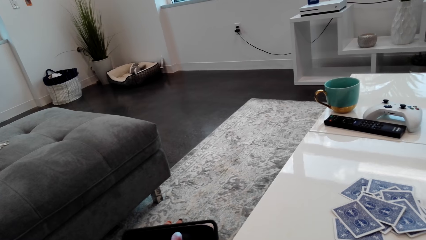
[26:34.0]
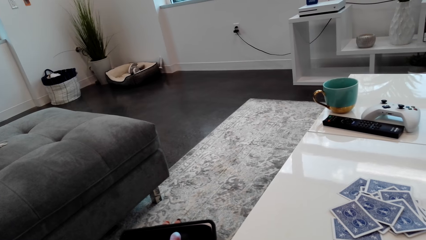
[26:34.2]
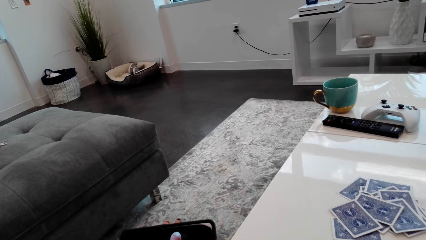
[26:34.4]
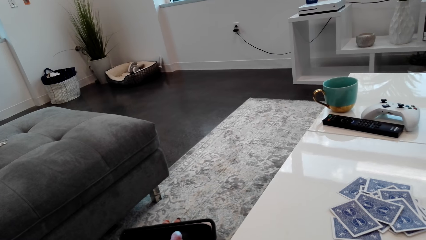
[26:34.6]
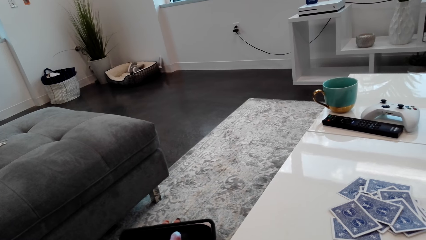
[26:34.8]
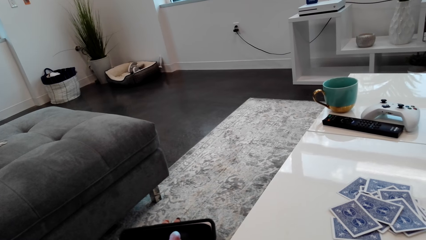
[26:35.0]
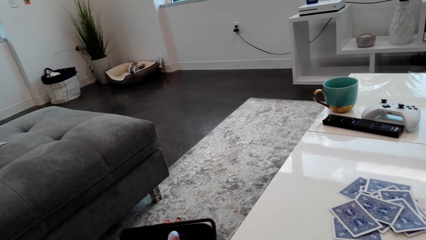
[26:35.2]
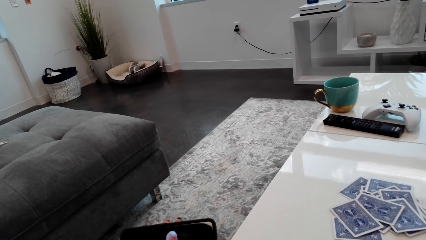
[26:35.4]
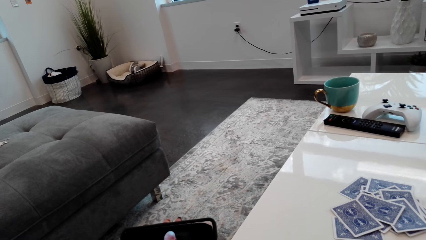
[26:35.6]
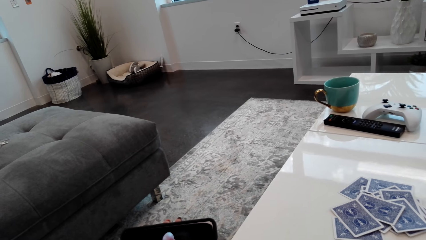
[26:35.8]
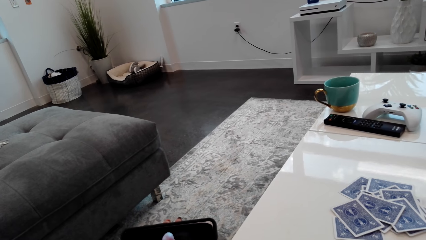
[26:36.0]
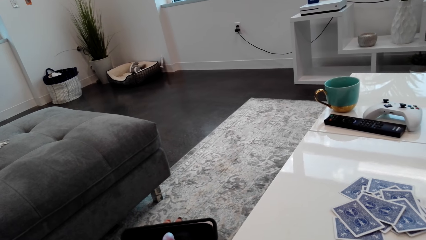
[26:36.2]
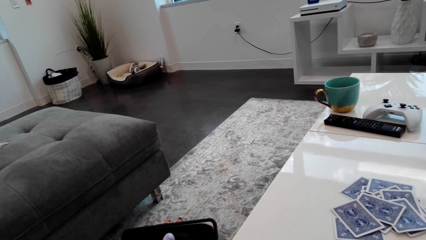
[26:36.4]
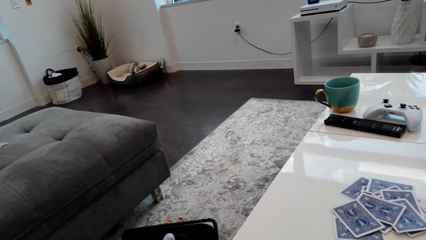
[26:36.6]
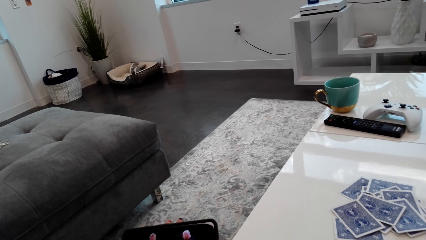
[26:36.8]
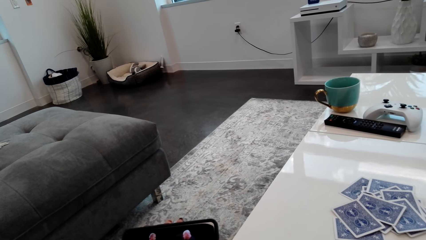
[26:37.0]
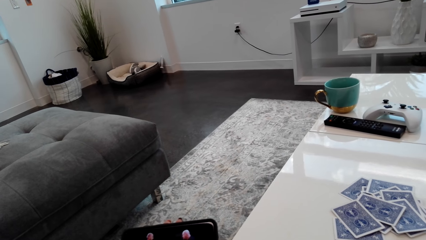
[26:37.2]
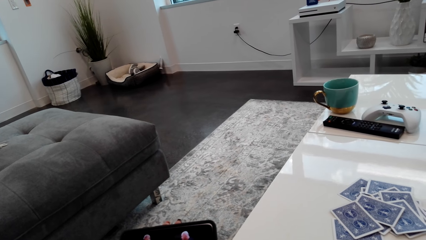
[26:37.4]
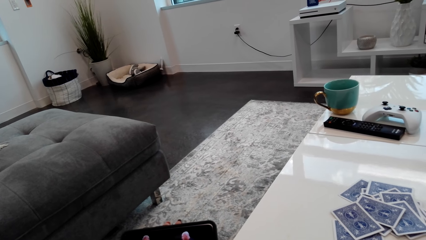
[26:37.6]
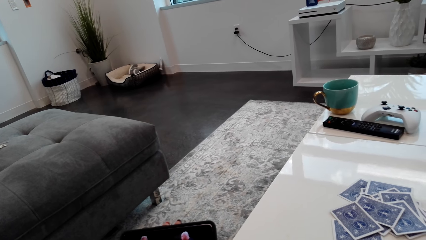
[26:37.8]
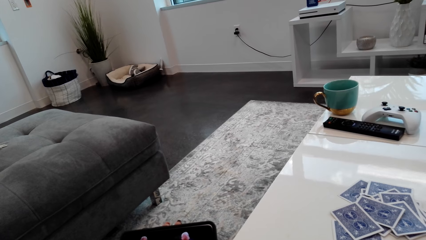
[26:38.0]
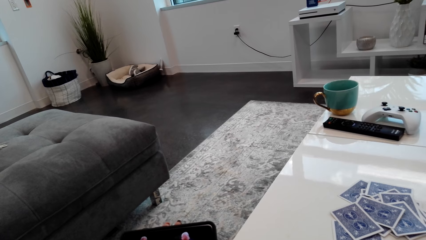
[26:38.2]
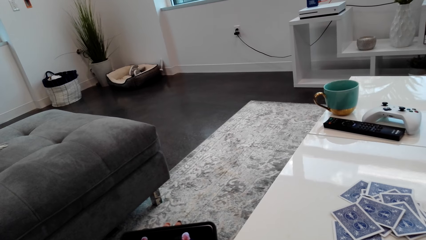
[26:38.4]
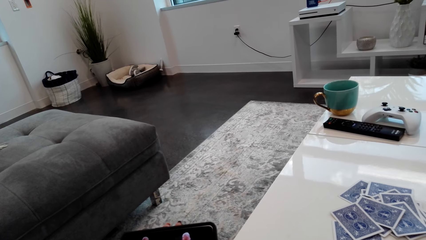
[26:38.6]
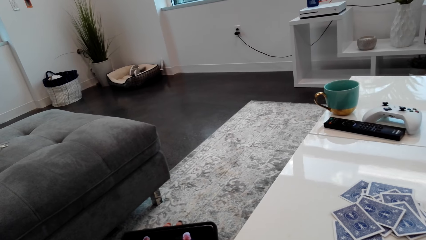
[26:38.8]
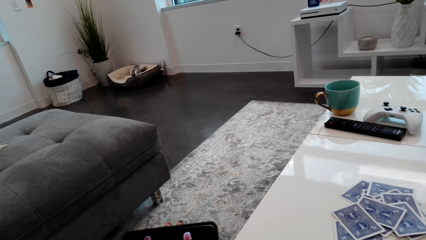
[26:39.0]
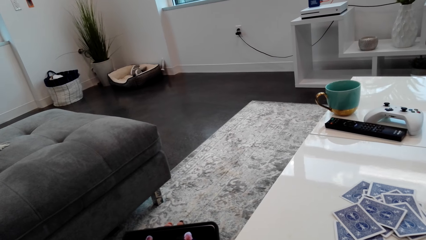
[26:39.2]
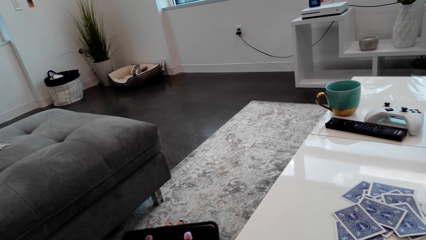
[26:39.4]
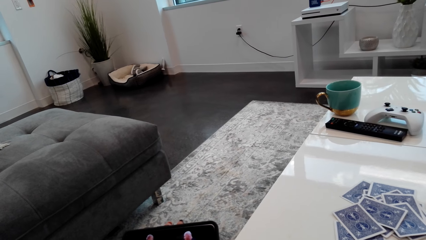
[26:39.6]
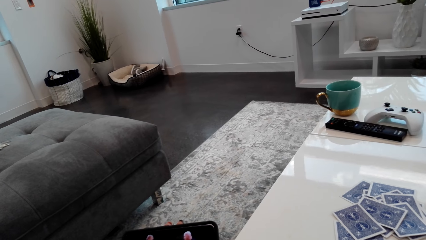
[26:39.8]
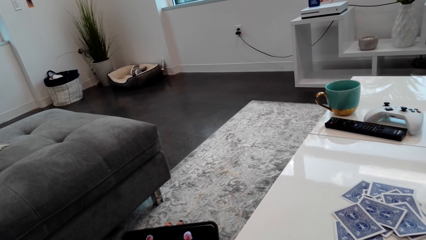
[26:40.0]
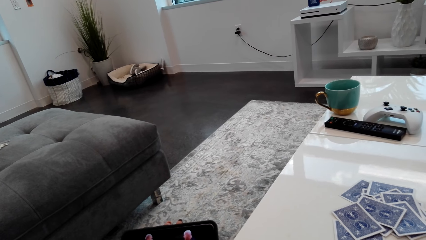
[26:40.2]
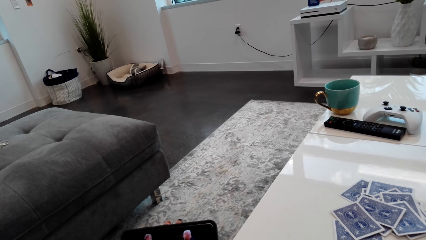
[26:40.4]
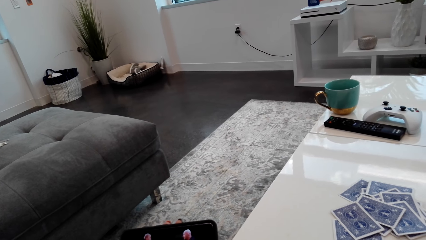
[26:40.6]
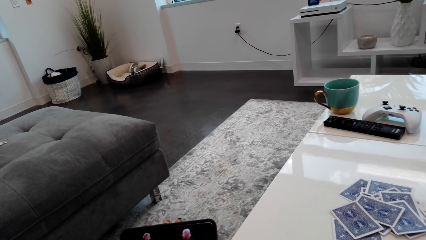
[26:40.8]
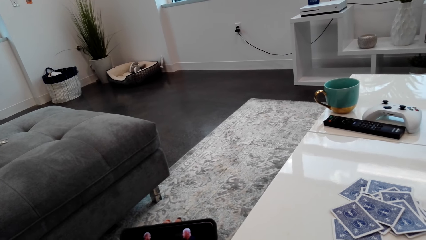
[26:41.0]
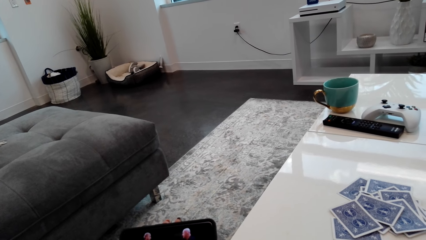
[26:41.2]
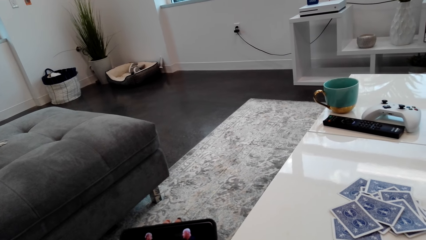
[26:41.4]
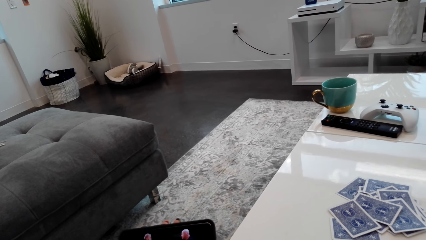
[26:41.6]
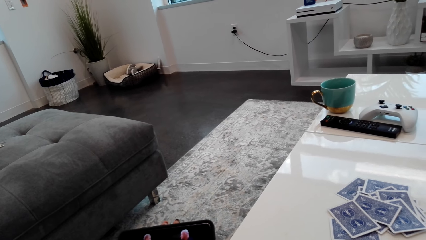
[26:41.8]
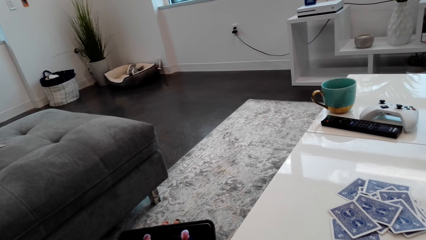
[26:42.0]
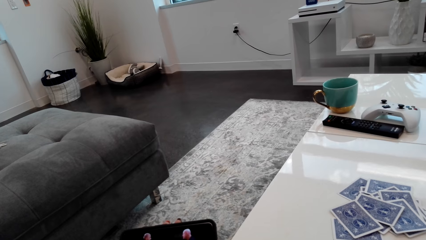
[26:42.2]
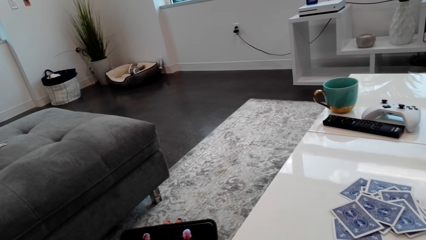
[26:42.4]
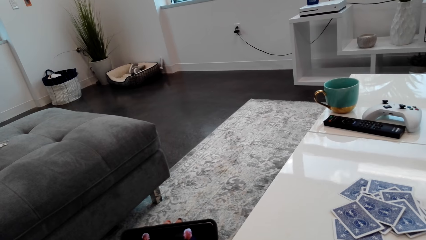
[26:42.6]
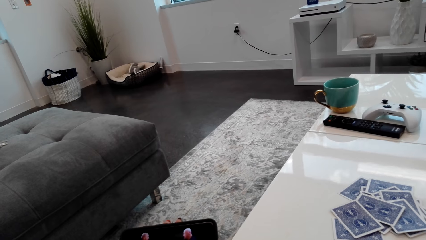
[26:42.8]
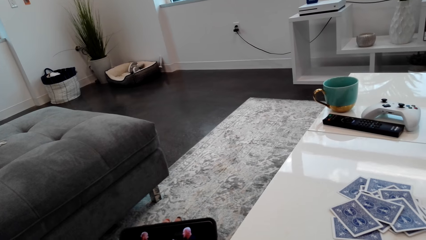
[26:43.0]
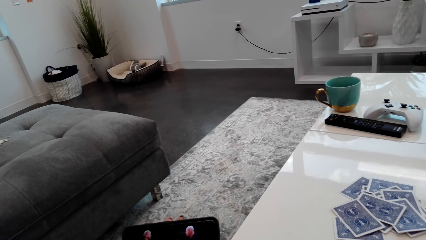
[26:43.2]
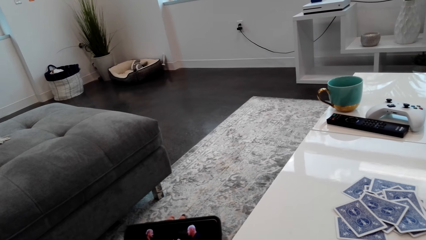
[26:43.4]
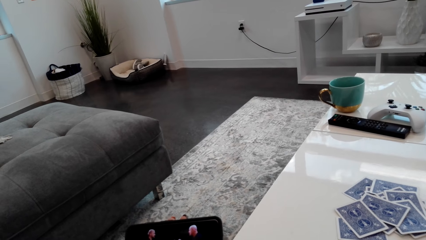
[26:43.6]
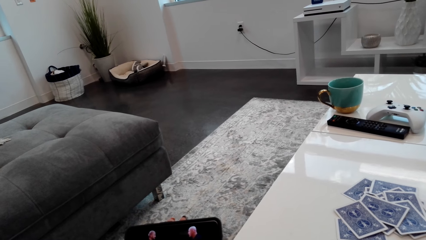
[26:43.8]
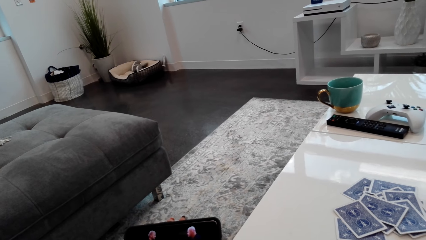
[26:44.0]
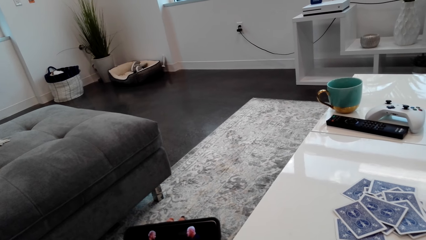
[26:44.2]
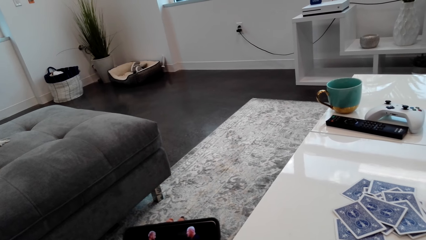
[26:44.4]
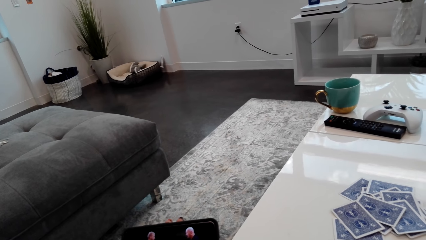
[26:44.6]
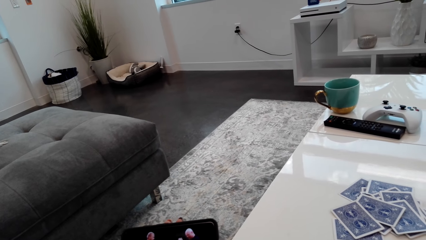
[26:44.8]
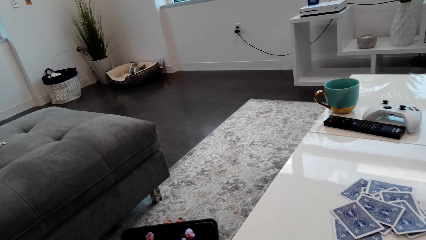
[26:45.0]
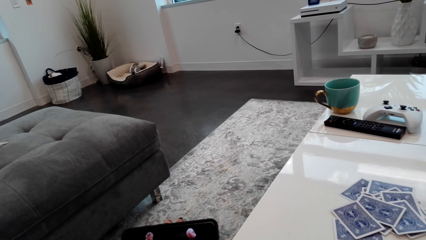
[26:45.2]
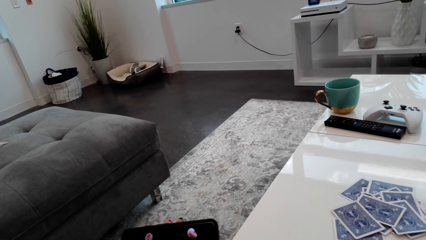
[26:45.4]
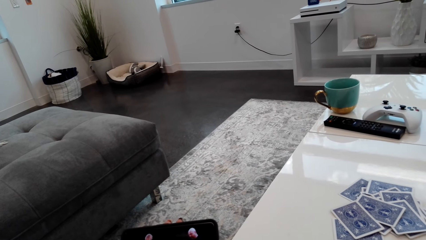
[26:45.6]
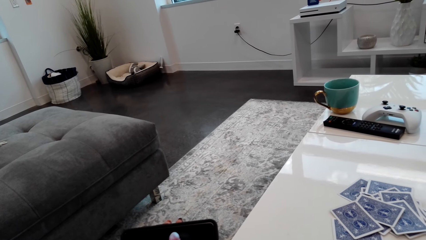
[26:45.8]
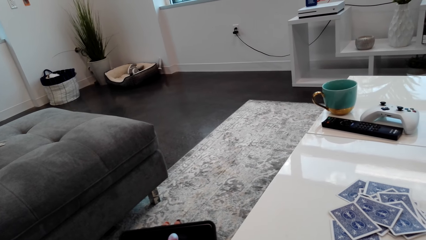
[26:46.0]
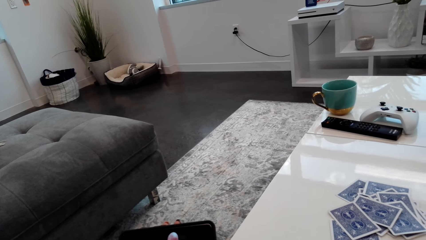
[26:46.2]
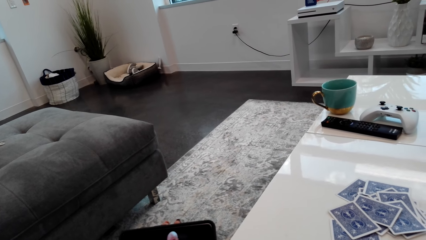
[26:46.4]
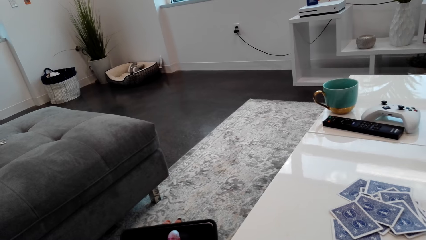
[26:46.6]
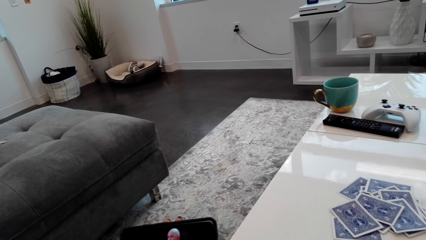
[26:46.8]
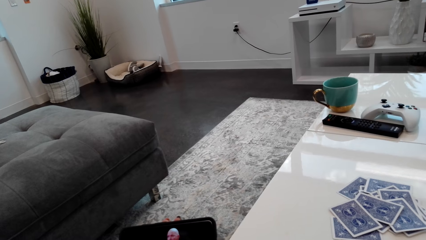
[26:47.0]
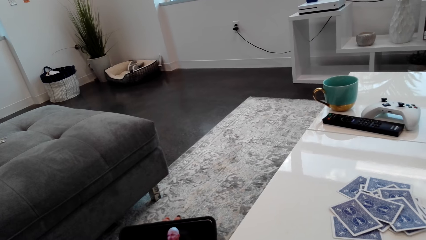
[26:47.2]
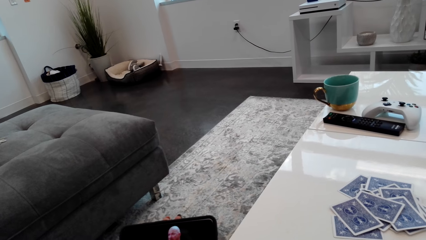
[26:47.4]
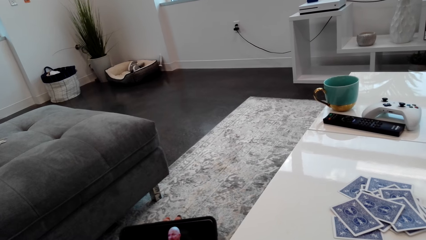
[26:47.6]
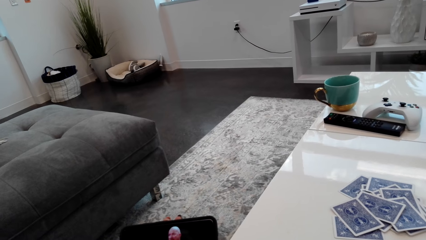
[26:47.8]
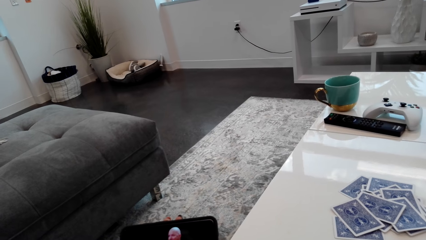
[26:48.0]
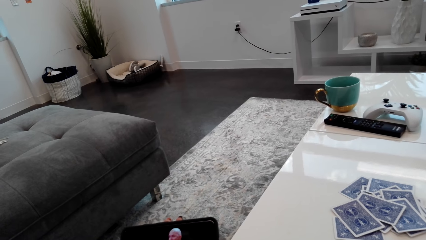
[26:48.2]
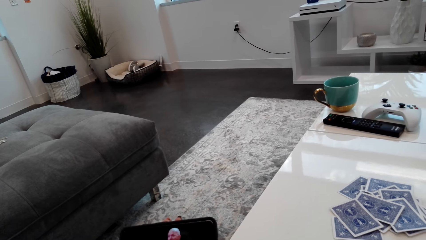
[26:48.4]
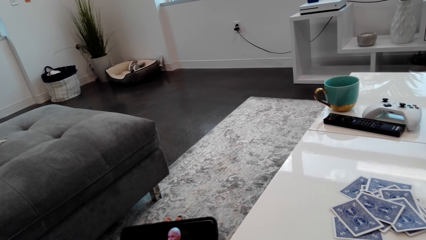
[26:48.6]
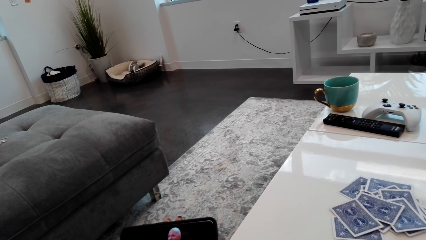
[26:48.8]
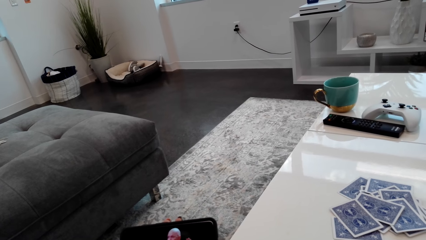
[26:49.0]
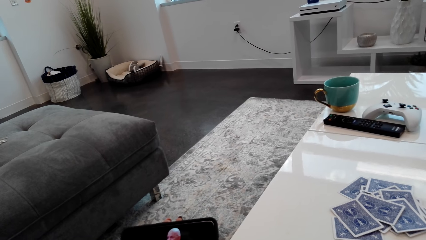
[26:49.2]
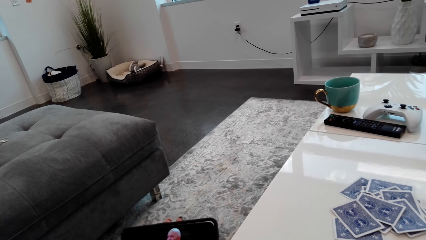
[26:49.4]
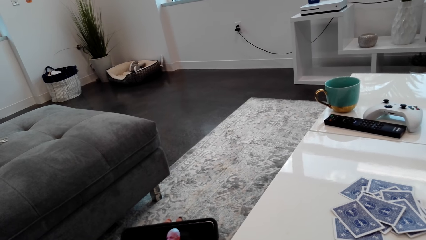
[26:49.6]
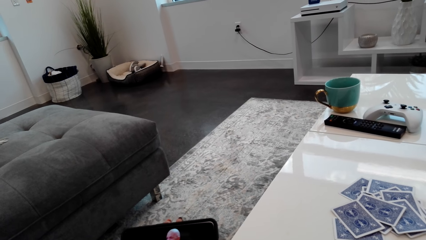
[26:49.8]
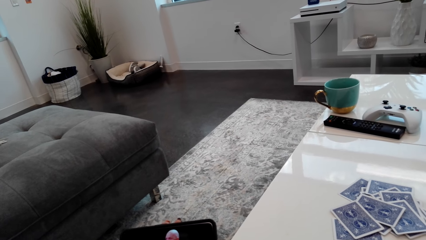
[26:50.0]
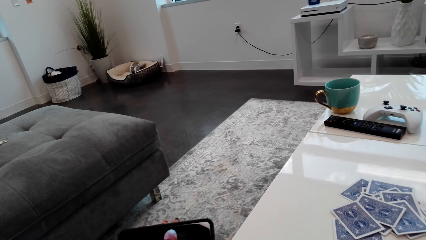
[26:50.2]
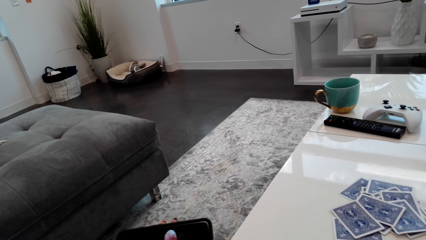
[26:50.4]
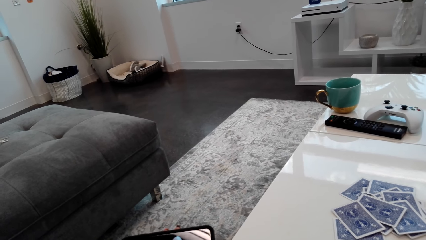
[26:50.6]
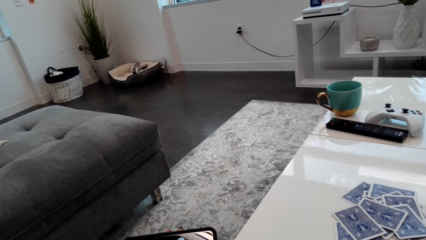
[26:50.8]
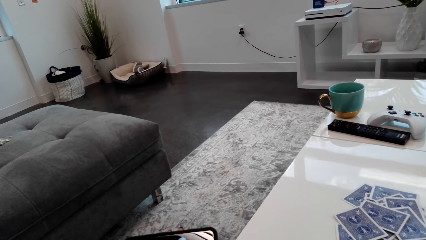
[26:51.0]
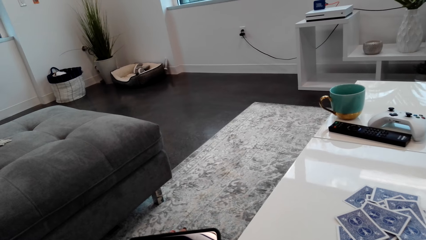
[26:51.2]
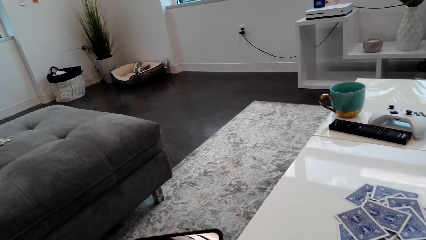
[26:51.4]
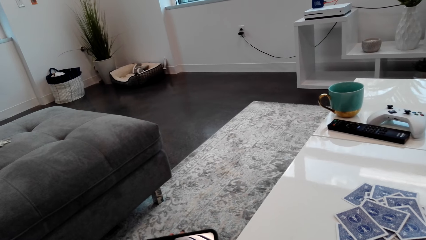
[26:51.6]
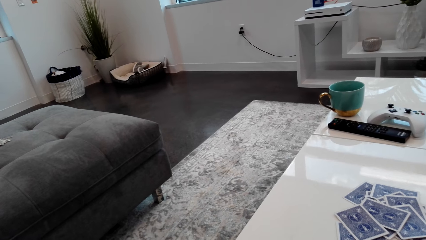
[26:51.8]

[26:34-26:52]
The camera wearer is watching.
